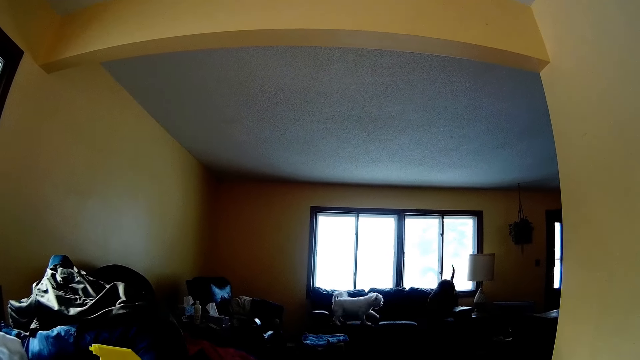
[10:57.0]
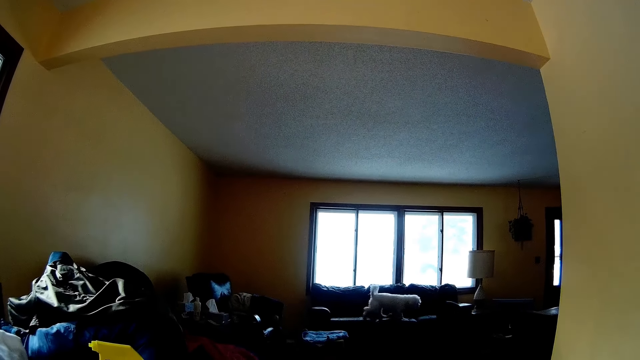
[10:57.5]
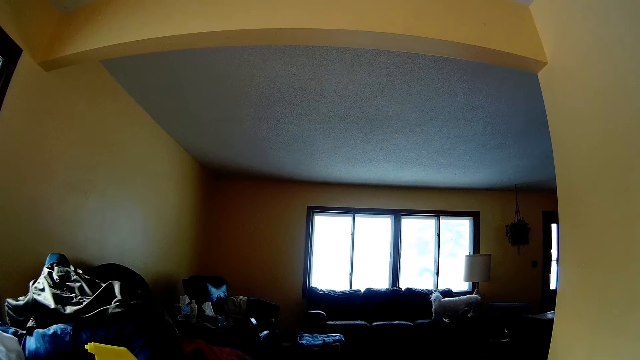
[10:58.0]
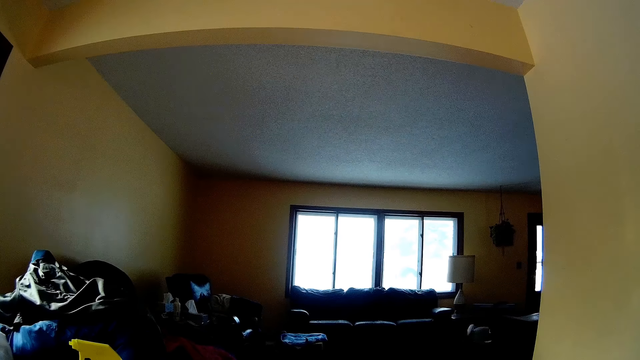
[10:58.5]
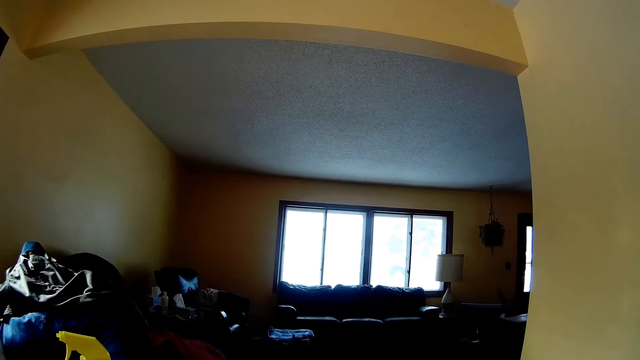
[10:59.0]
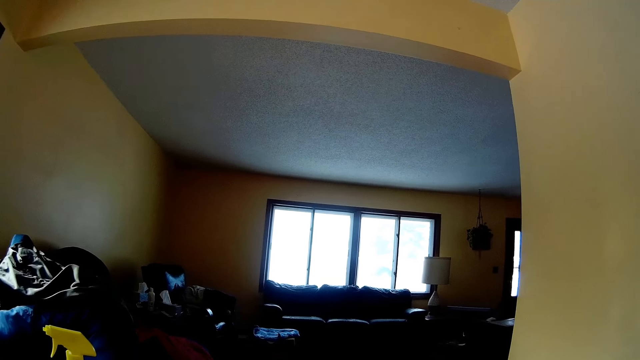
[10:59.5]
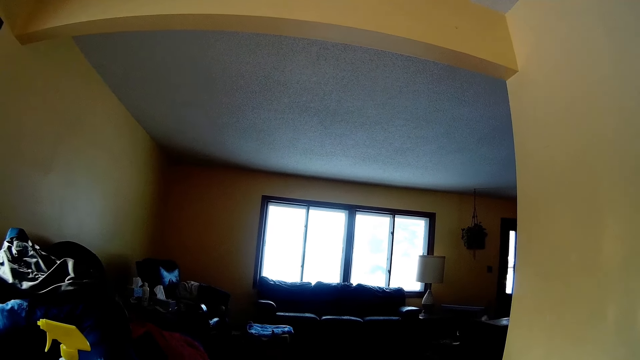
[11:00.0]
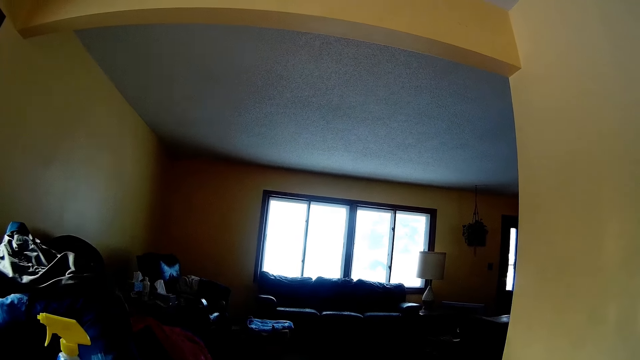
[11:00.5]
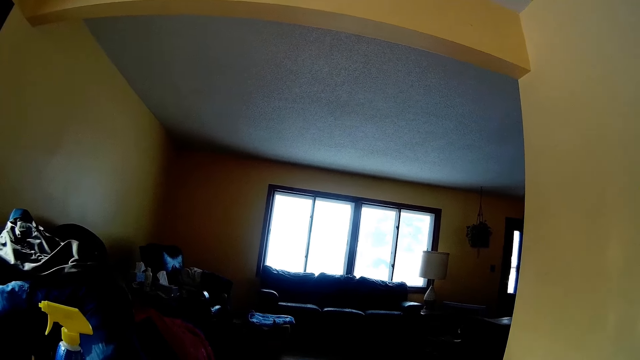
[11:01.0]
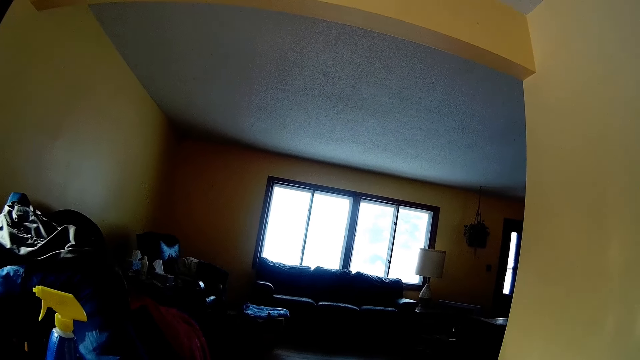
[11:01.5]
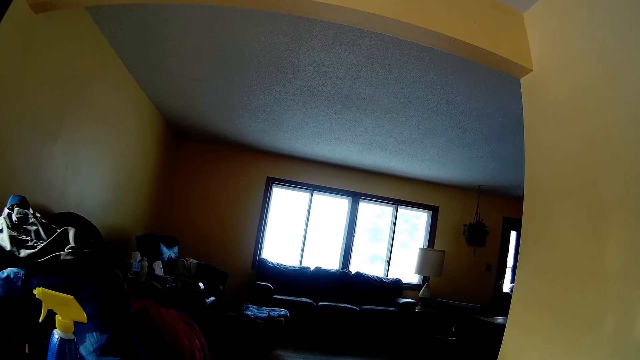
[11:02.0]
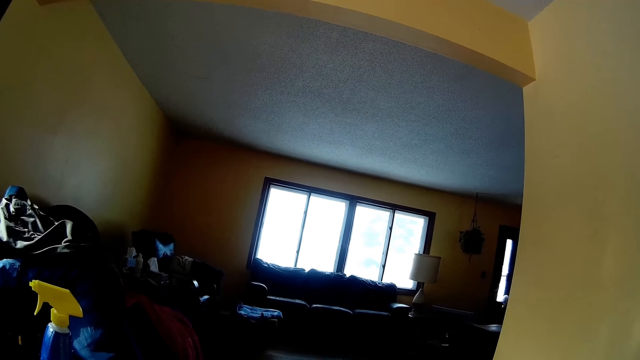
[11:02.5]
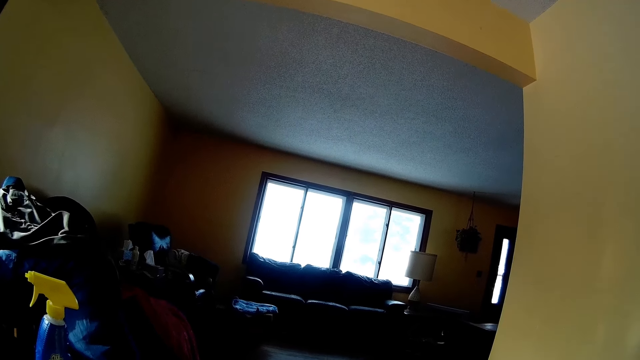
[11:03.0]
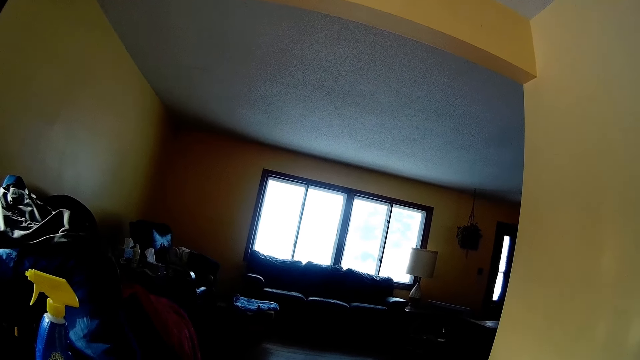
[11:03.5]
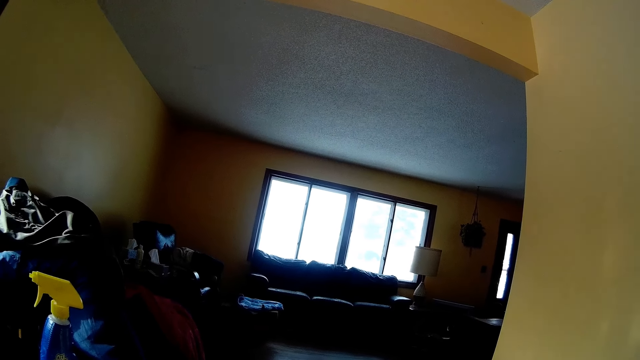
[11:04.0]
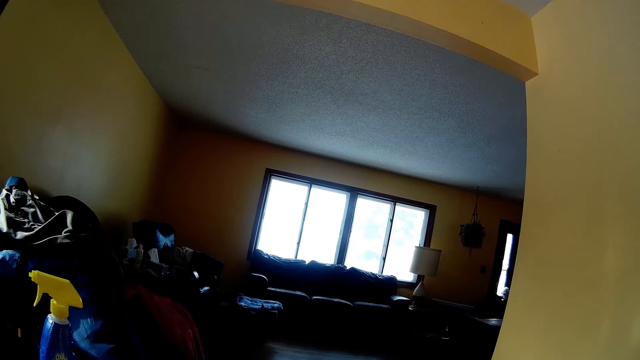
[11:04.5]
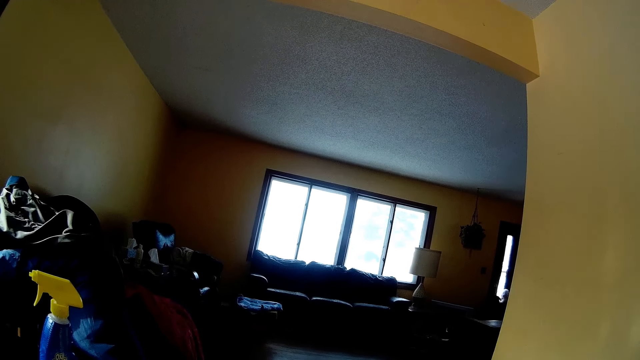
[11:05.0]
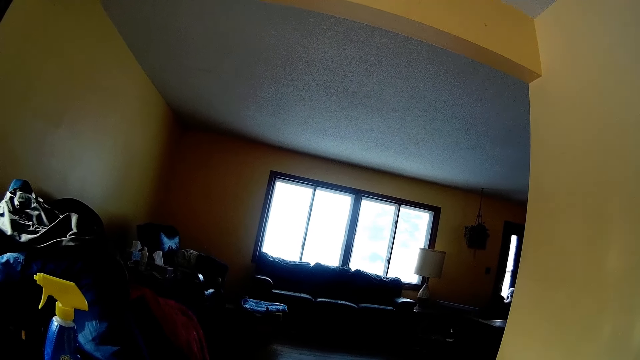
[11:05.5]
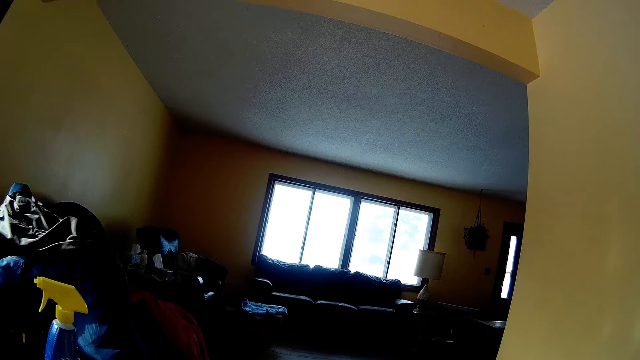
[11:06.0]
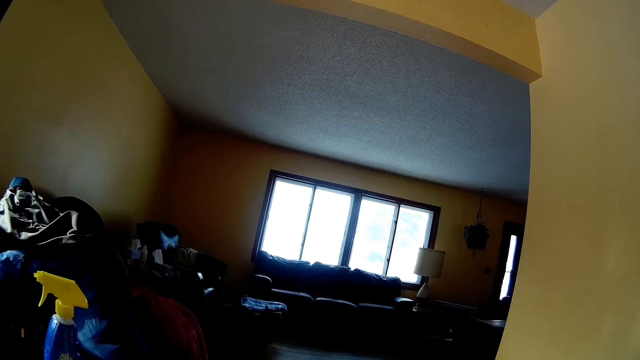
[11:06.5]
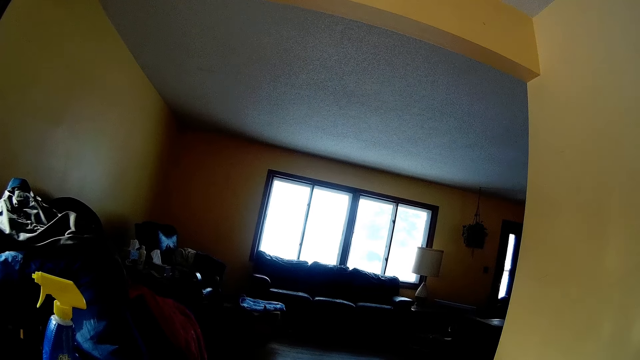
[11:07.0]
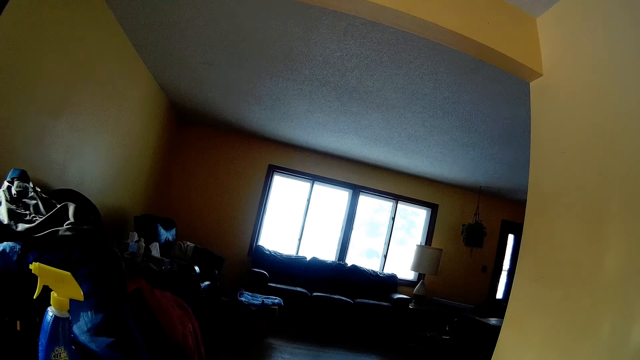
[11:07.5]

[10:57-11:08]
The camera wearer looks around the house.

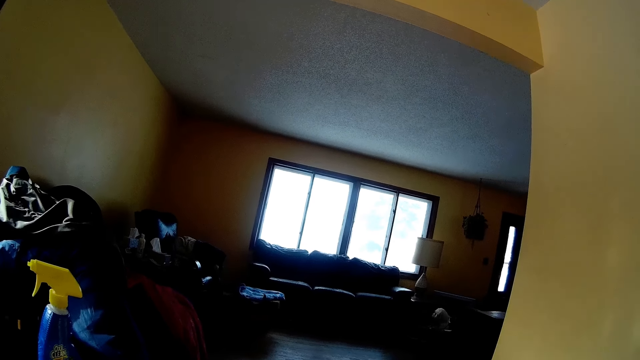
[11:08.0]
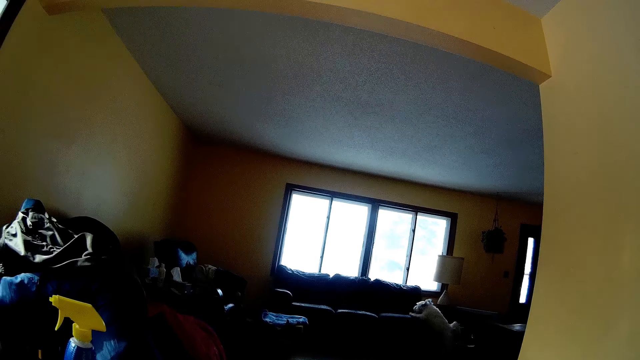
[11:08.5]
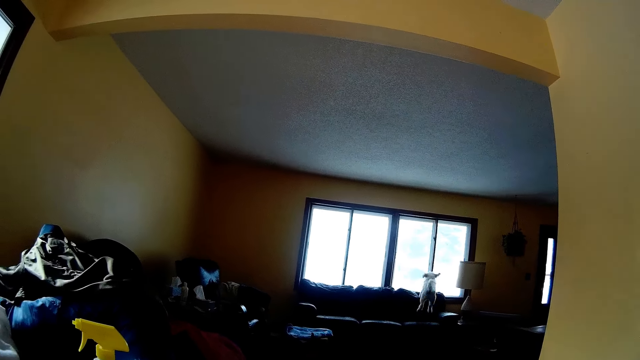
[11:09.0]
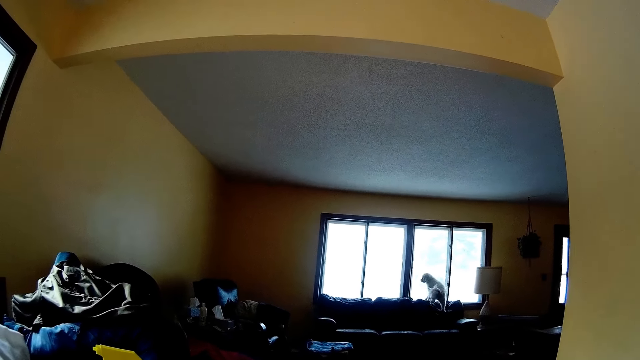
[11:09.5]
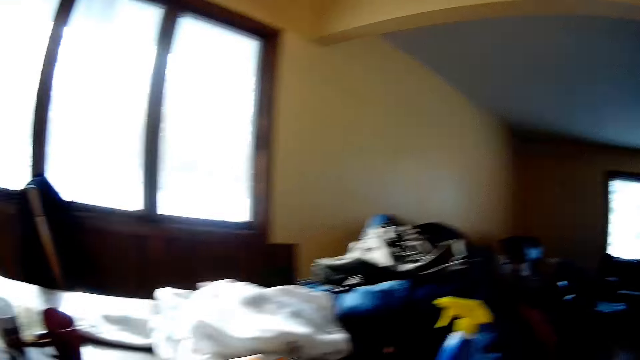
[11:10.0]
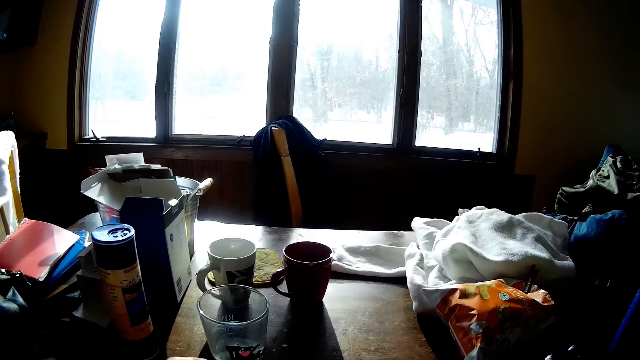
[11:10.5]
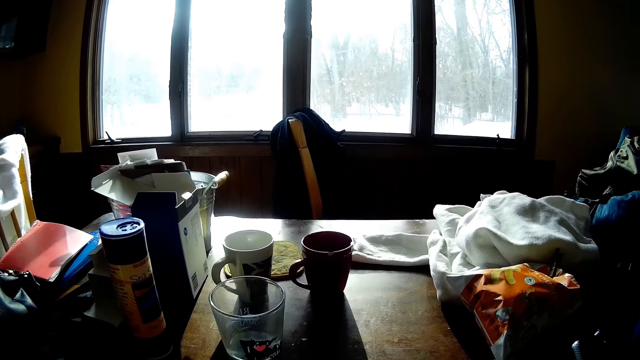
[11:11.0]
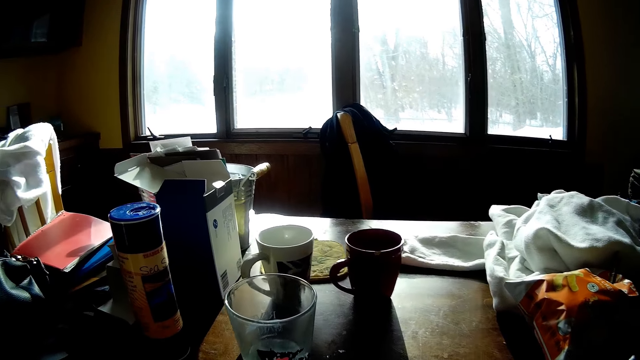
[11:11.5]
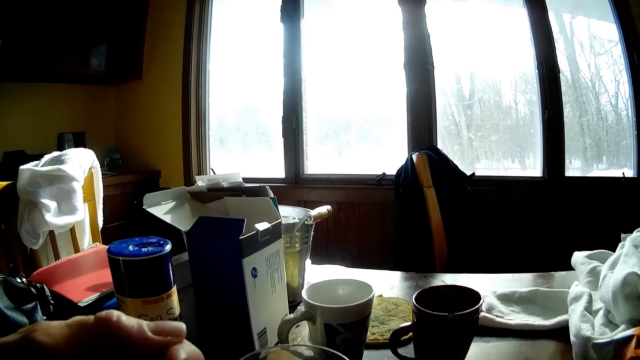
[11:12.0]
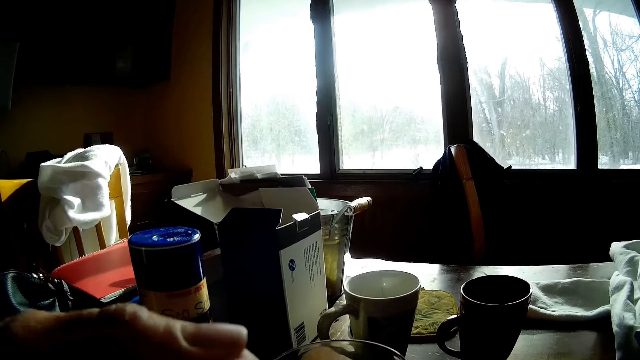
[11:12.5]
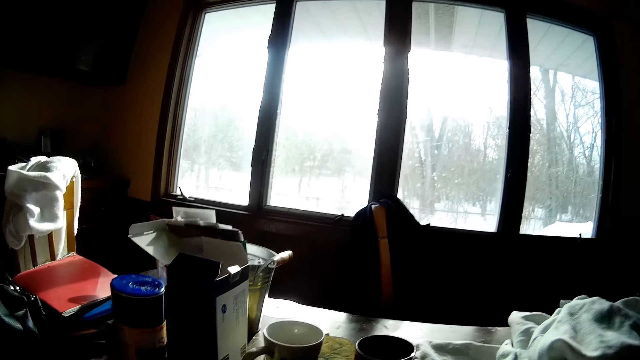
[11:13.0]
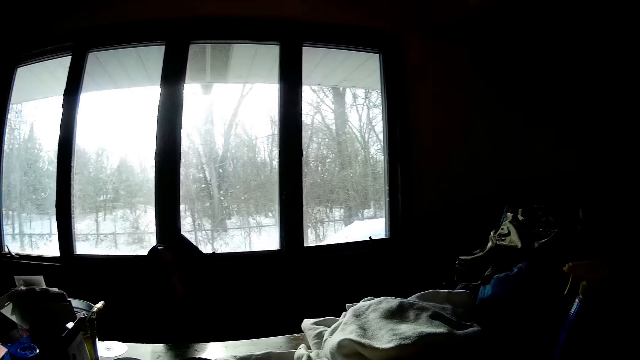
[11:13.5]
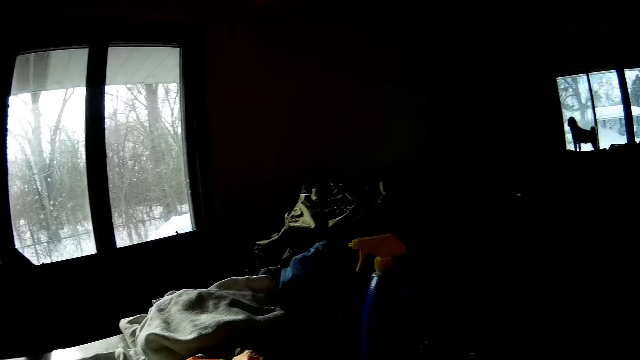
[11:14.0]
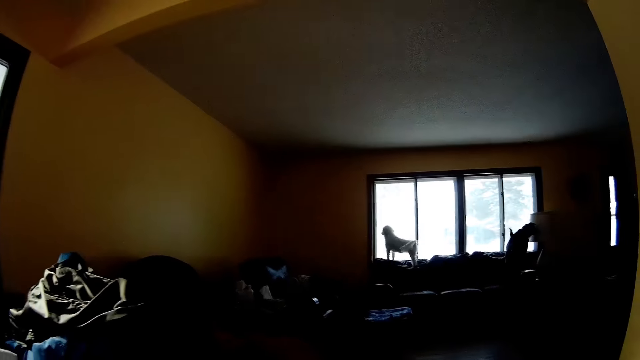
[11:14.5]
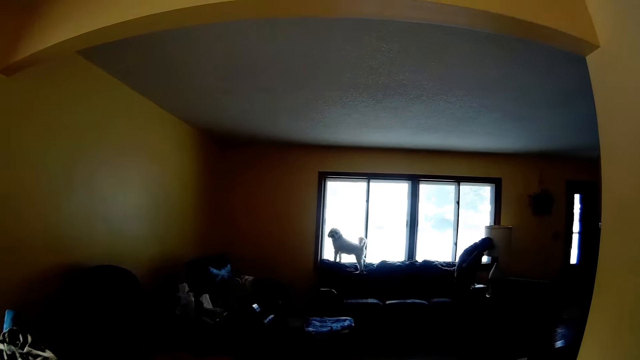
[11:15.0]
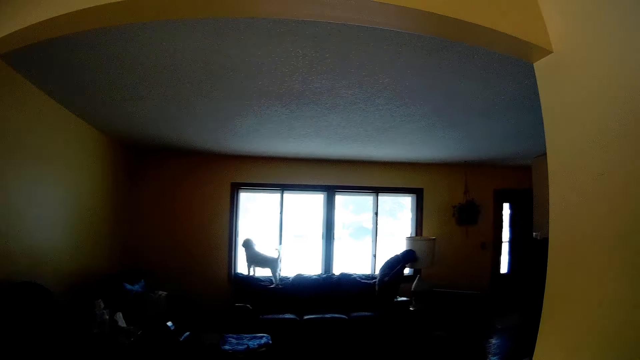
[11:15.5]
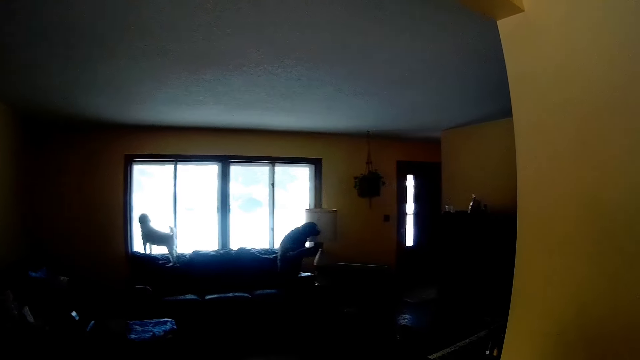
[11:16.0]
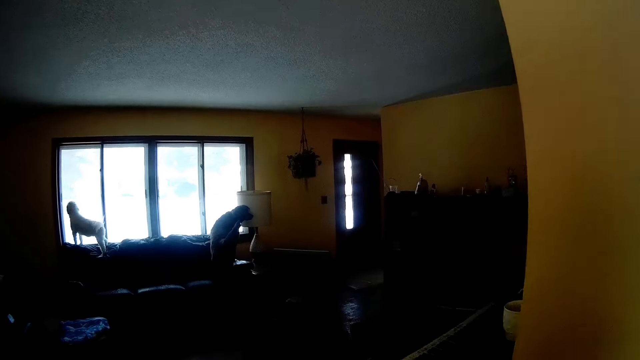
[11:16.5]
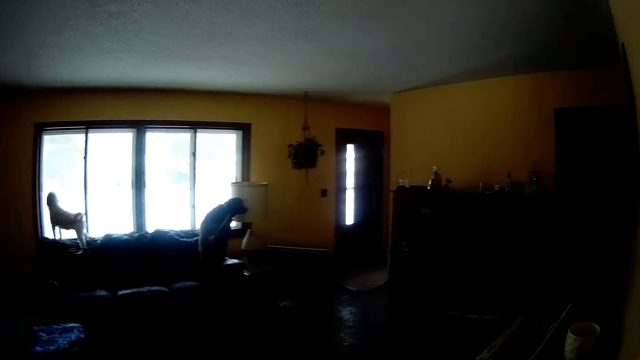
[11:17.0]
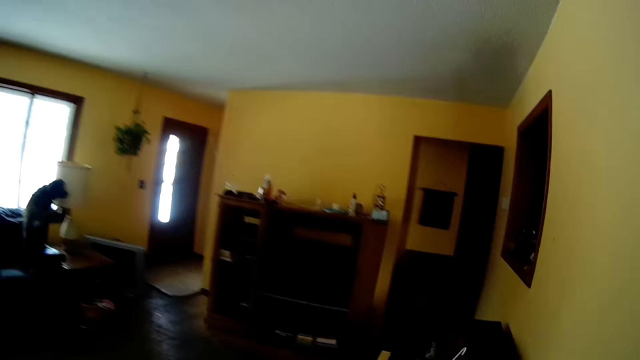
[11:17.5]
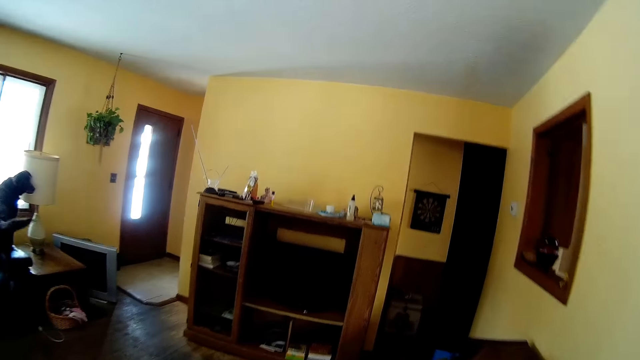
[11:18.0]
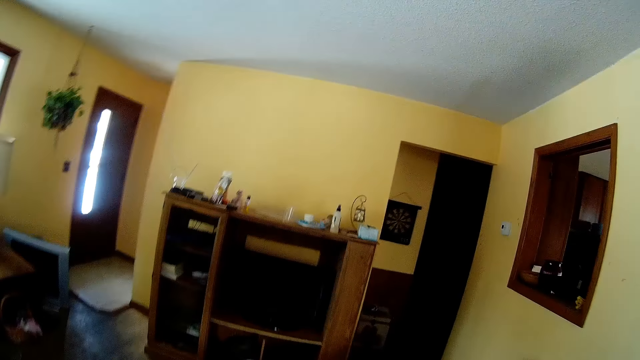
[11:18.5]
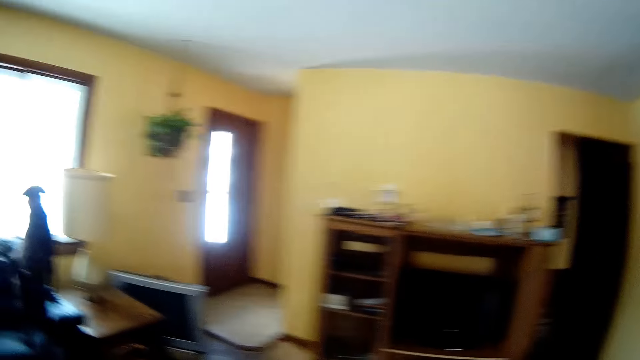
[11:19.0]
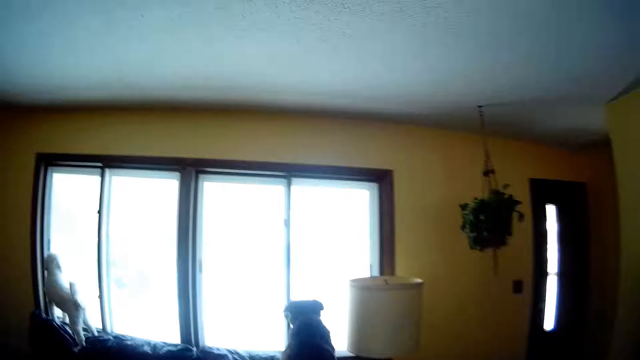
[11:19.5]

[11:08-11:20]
The camera wearer looks around the table. He eats with the spoon in his left hand. He walks toward a door in the sitting room.
